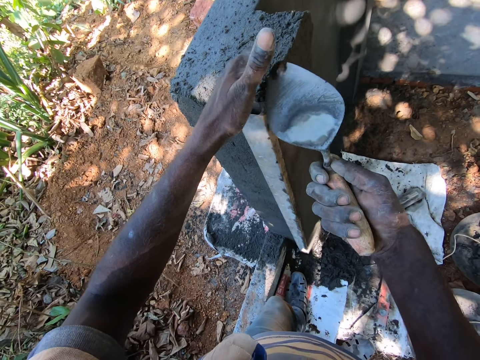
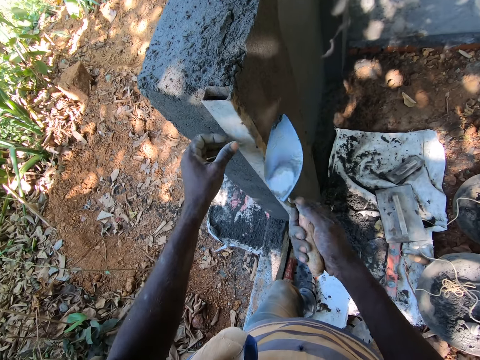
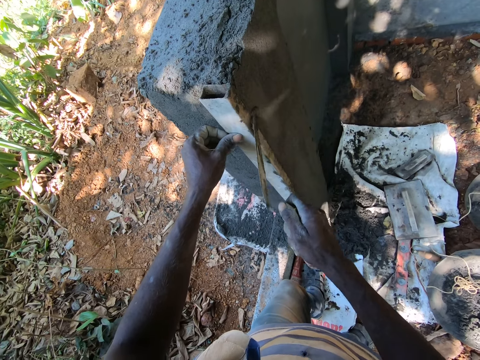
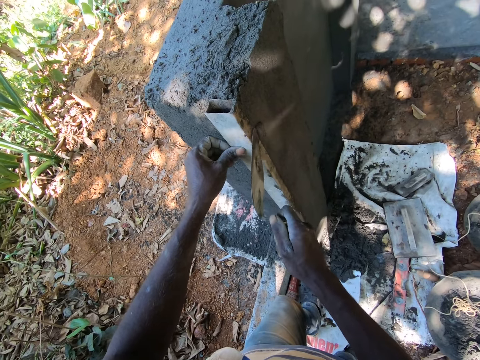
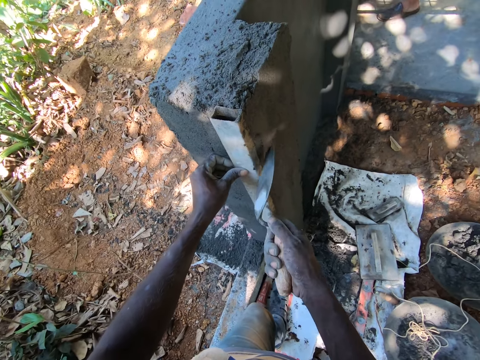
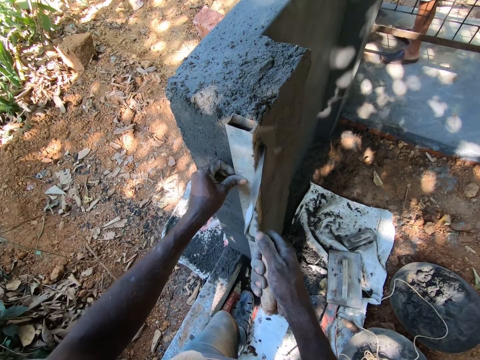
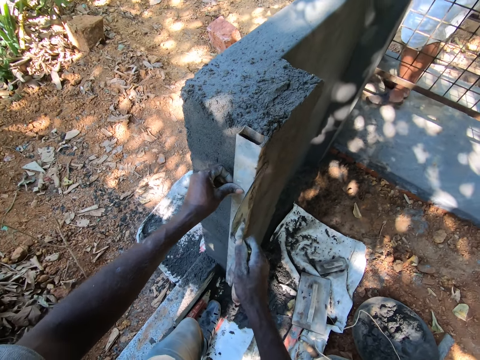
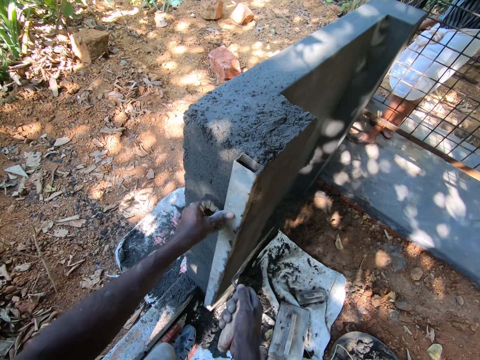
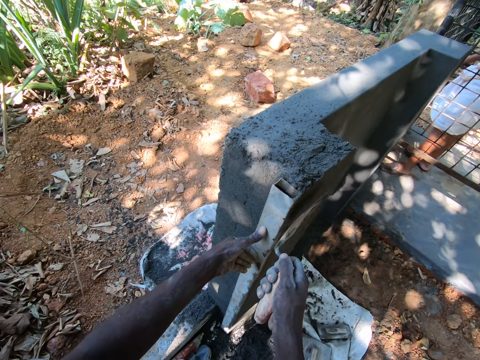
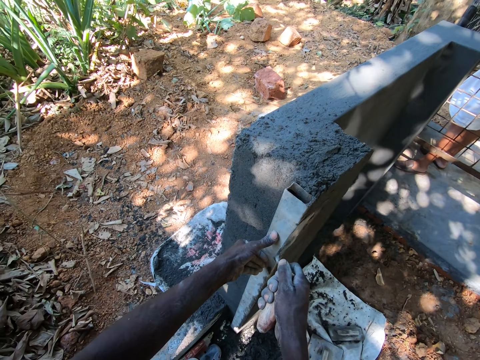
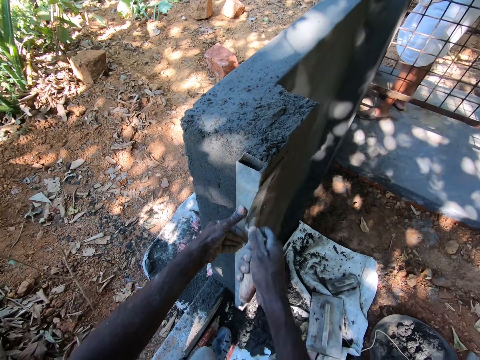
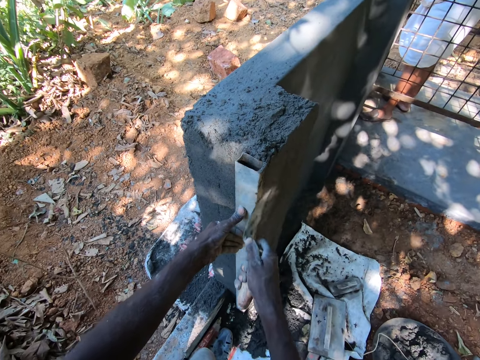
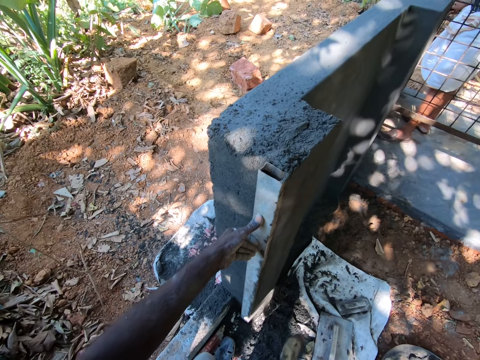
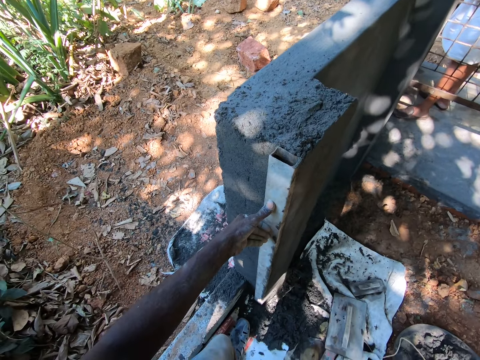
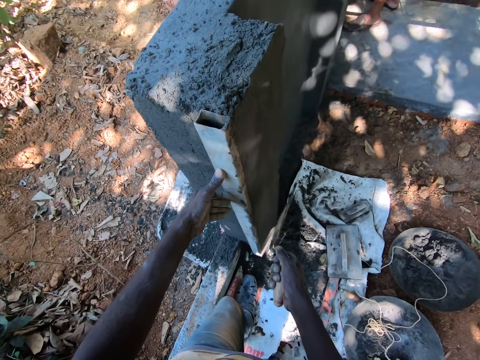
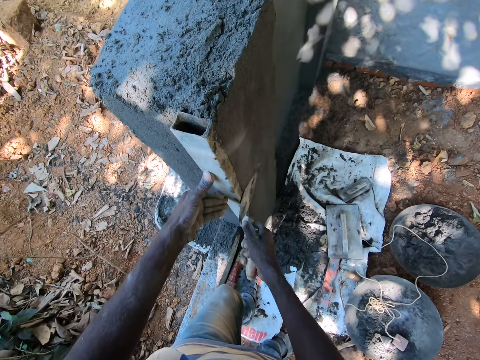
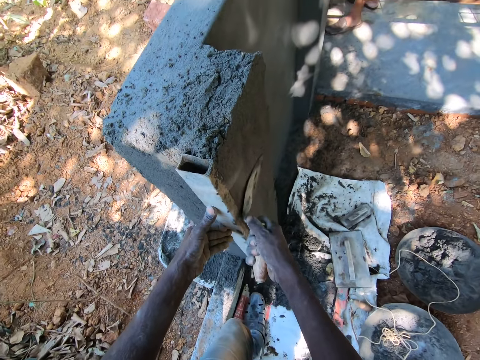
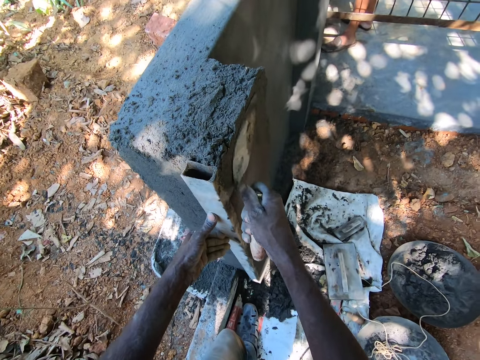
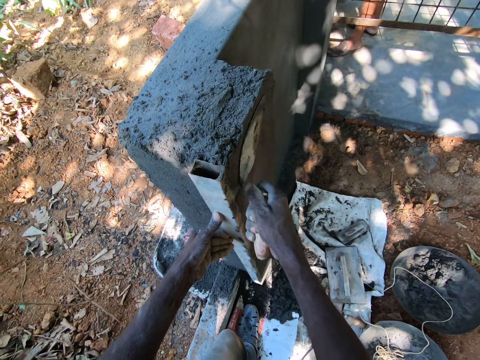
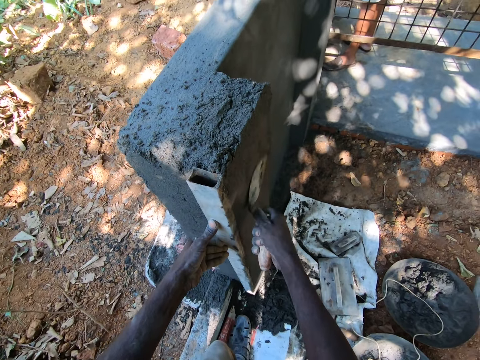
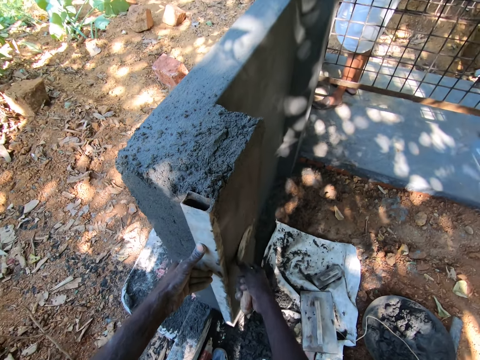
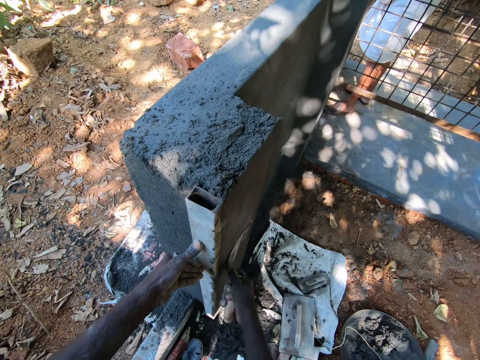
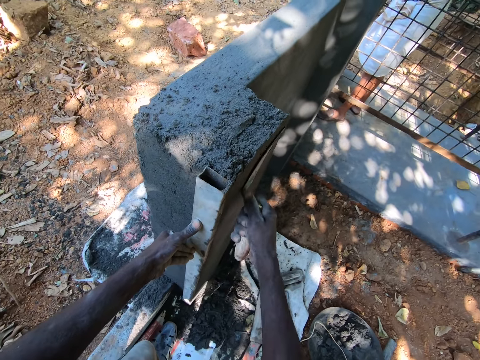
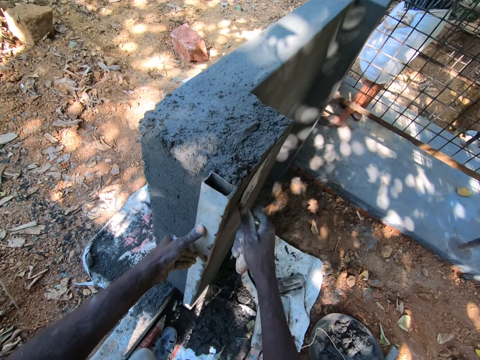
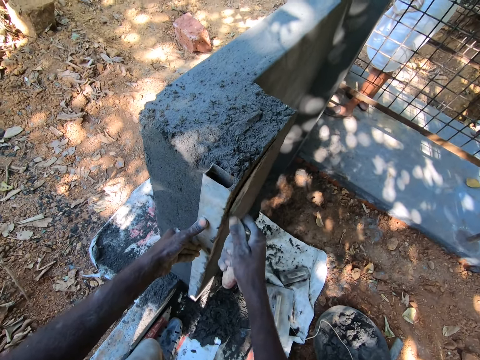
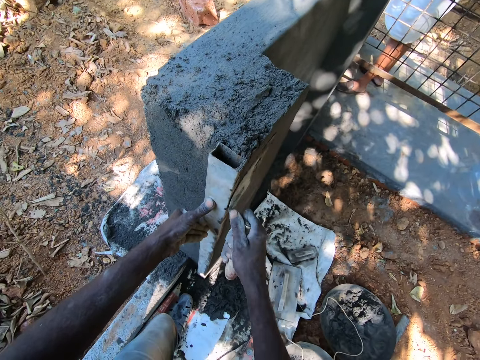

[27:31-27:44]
The camera wearer holds the corner profile with his left hand. He plasters the wall with the sand on the trowel in his right hand. He converses with a man. He smoothens the wall with the trowel in his right hand. He smoothens the wall with the trowel in his right hand again.

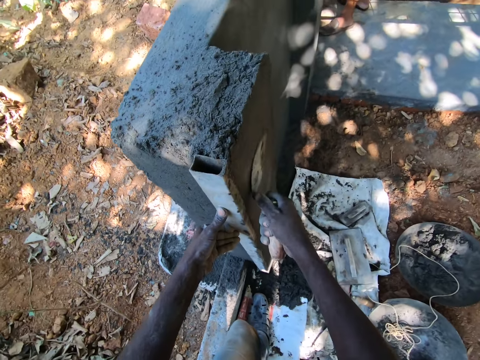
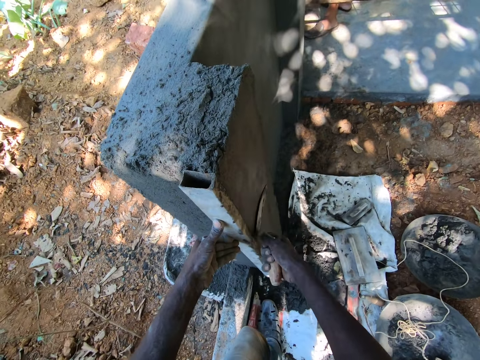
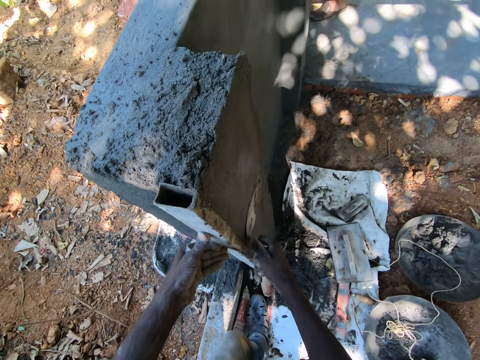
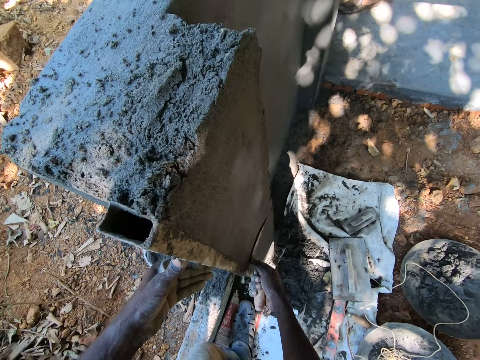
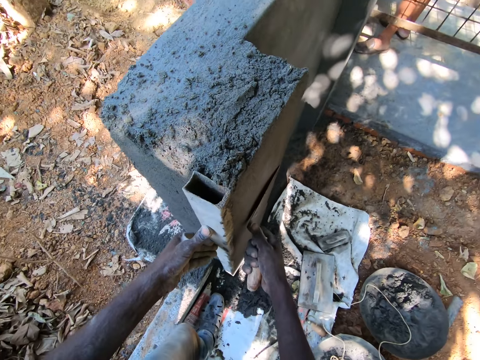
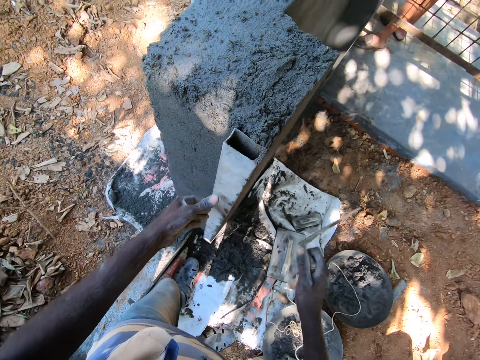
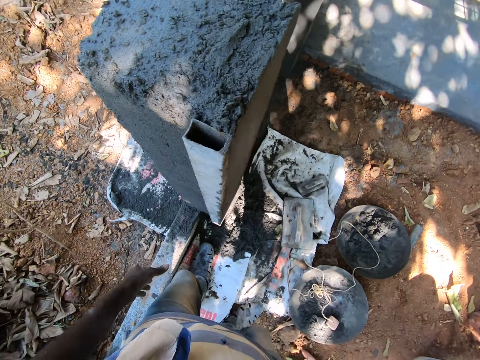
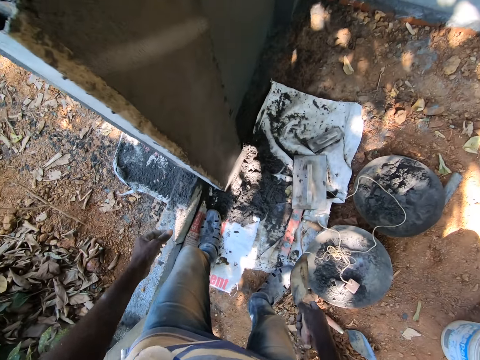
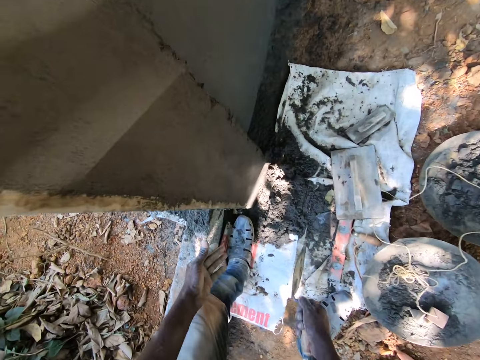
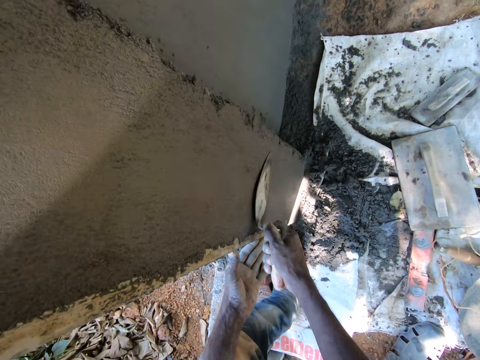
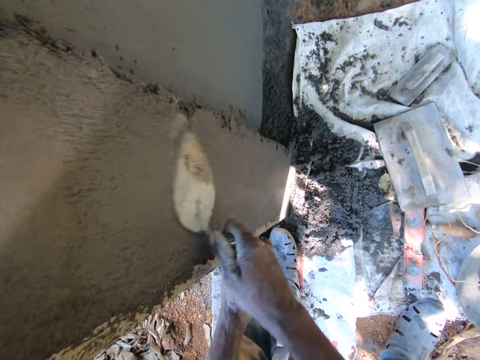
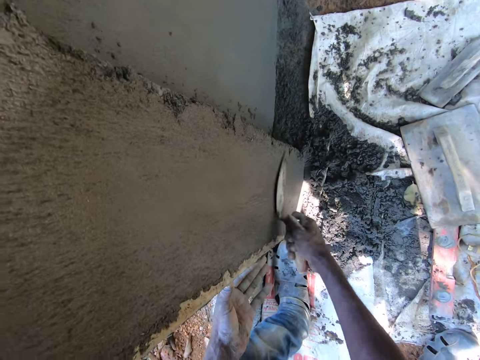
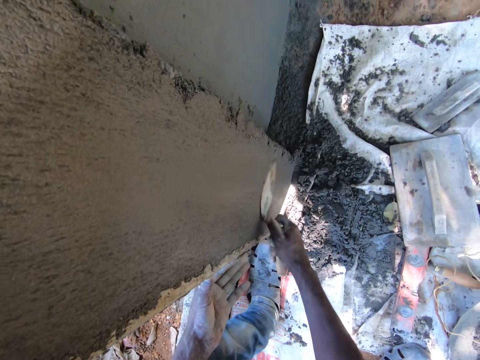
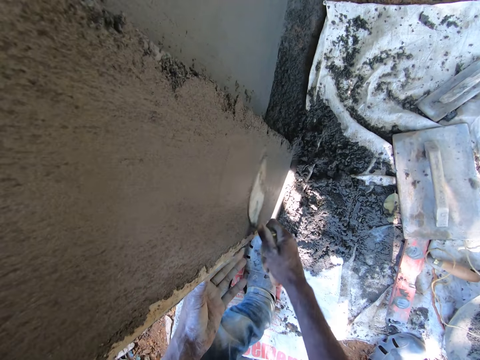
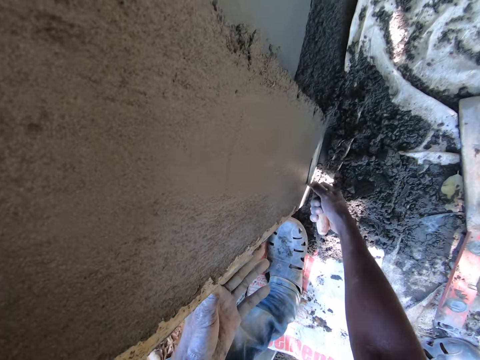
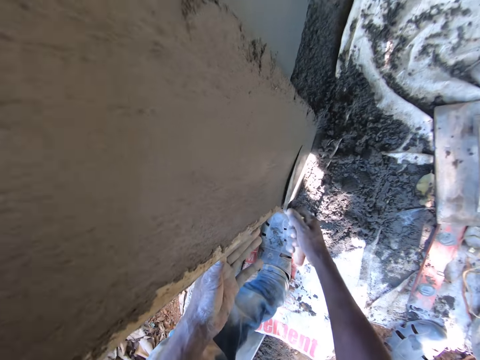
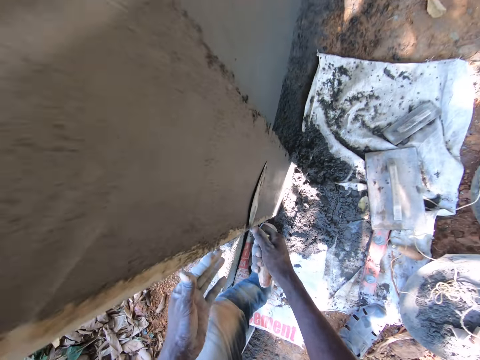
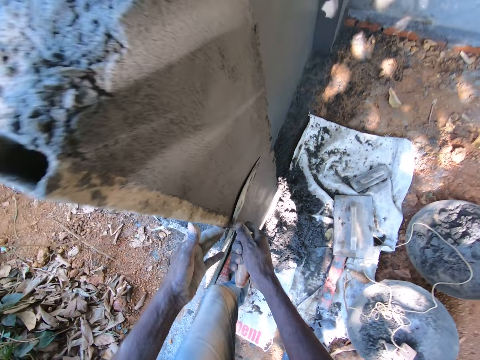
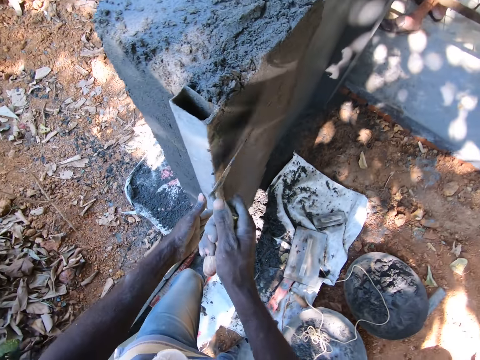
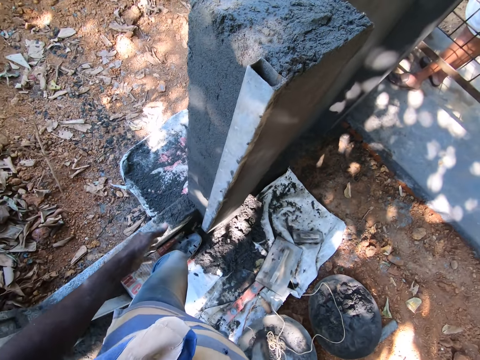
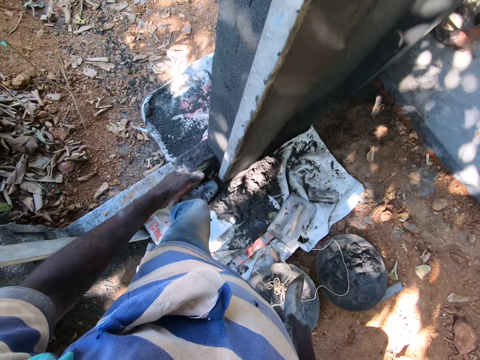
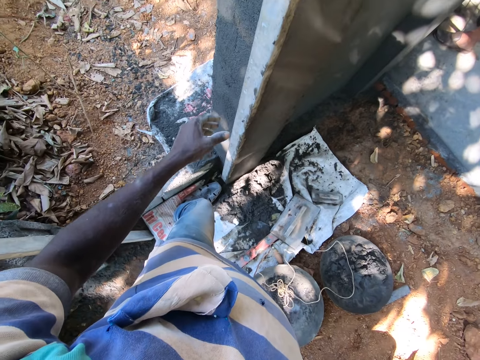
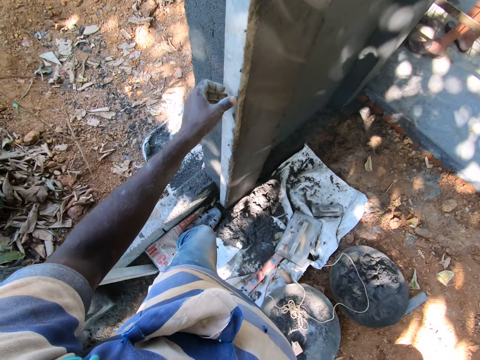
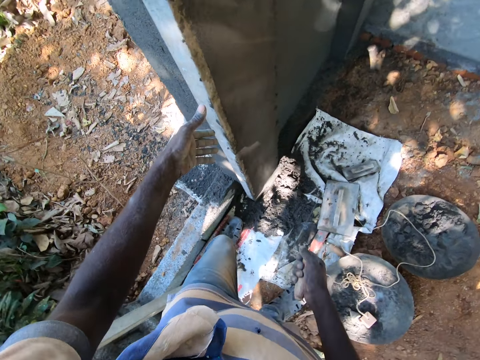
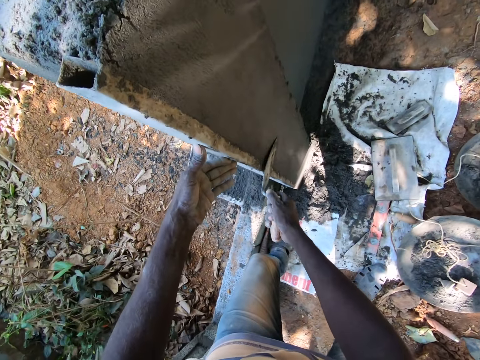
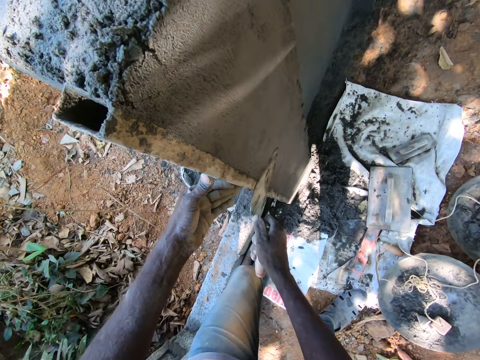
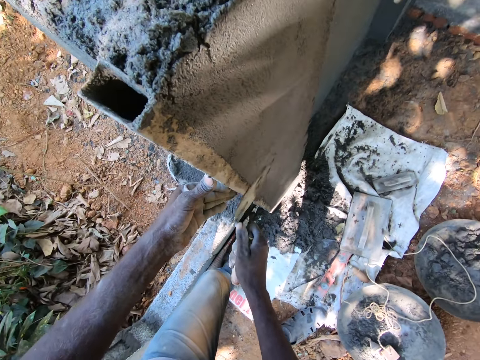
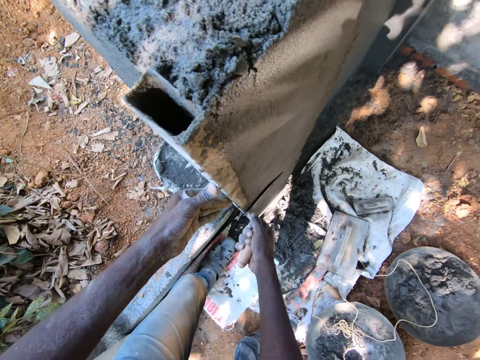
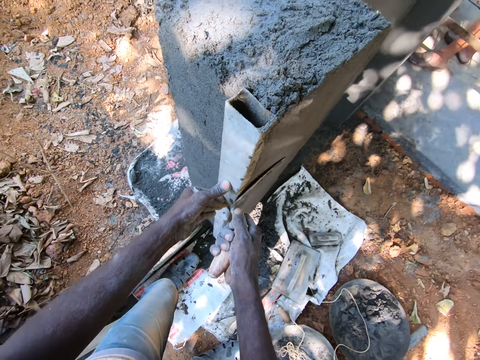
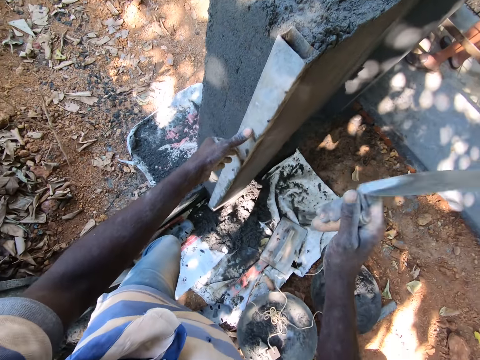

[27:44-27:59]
The camera wearer looks at the wall. He holds the corner profile with his left hand. He smoothens the wall with the trowel in his right hand. He looks at the wall. He holds the corner profile with his left hand. He smoothens the wall with the trowel in his right hand.
